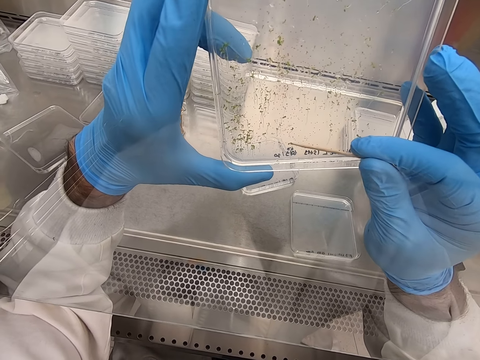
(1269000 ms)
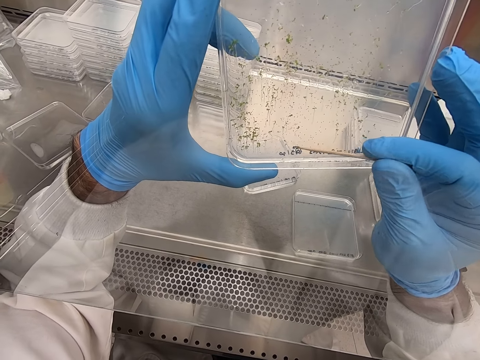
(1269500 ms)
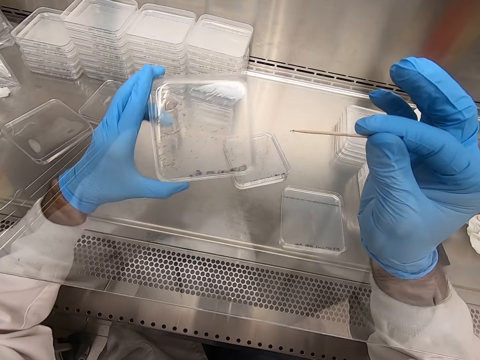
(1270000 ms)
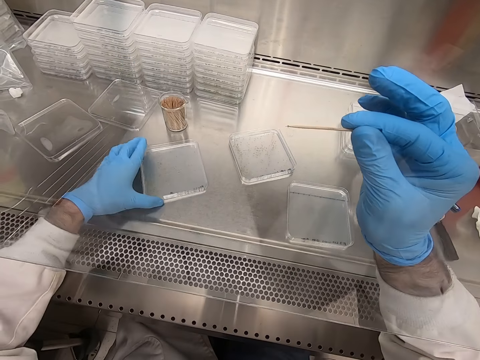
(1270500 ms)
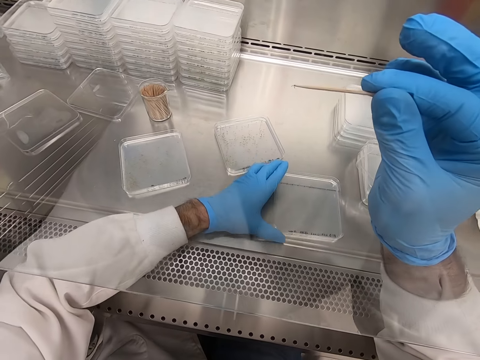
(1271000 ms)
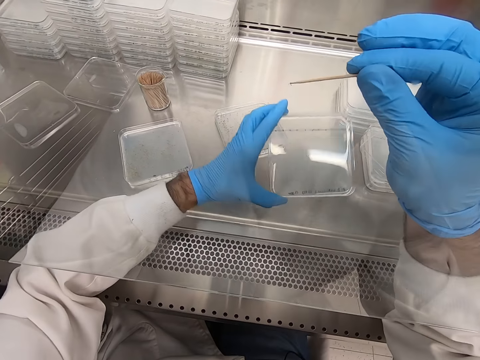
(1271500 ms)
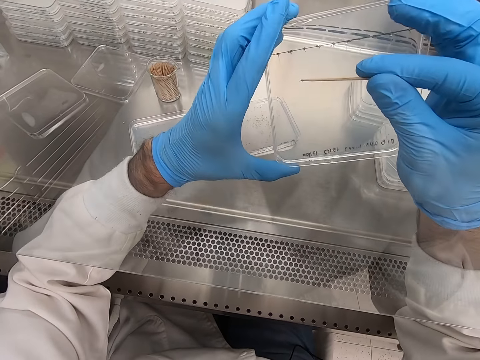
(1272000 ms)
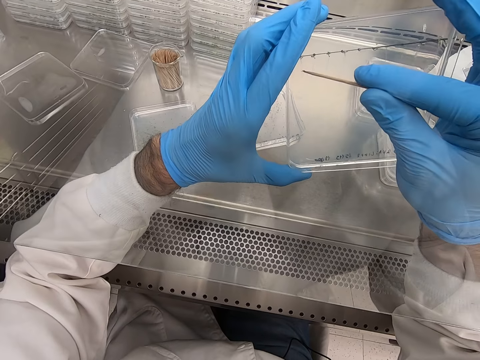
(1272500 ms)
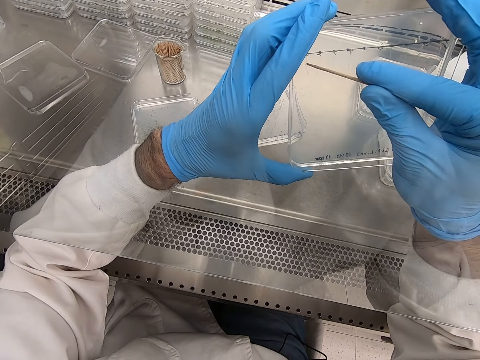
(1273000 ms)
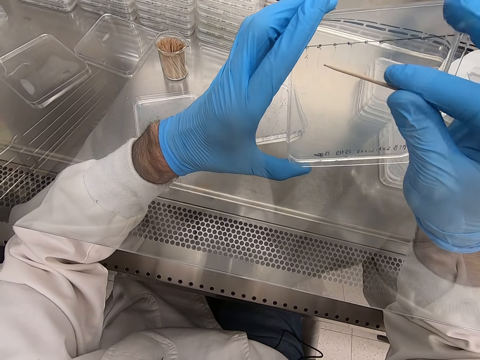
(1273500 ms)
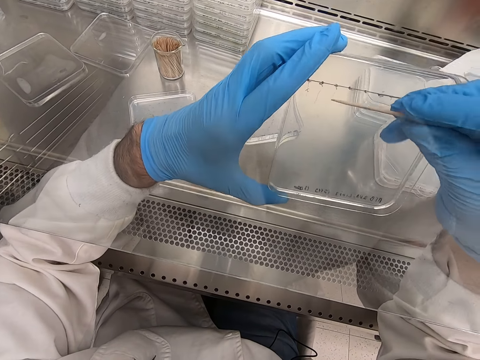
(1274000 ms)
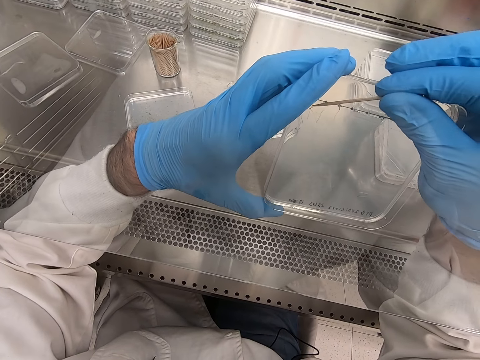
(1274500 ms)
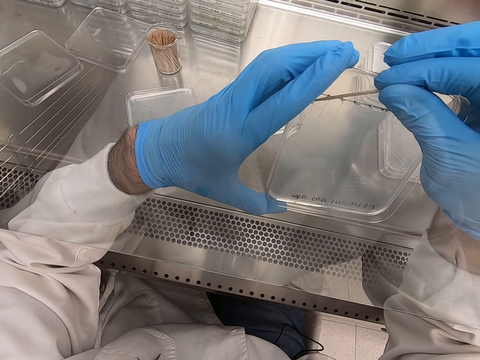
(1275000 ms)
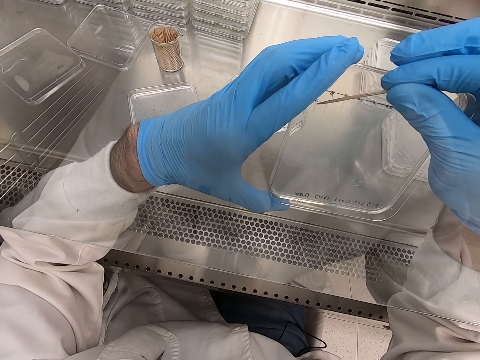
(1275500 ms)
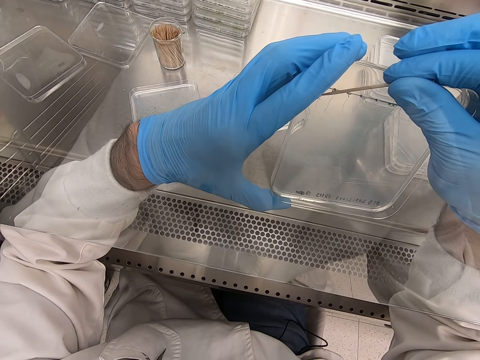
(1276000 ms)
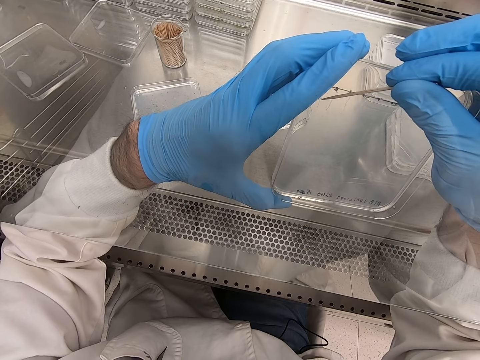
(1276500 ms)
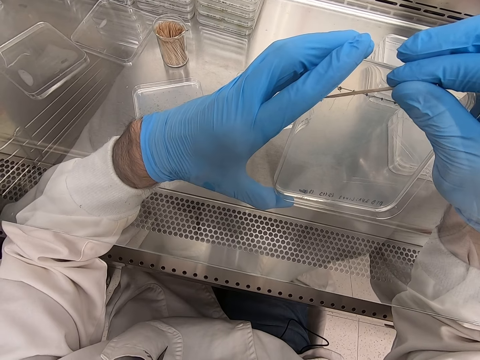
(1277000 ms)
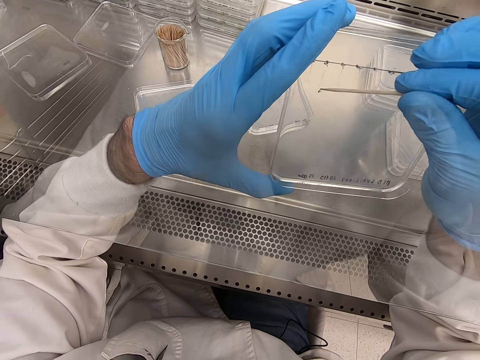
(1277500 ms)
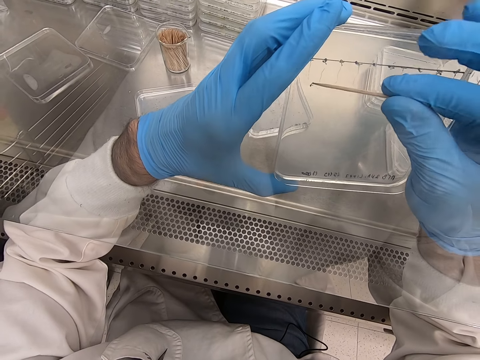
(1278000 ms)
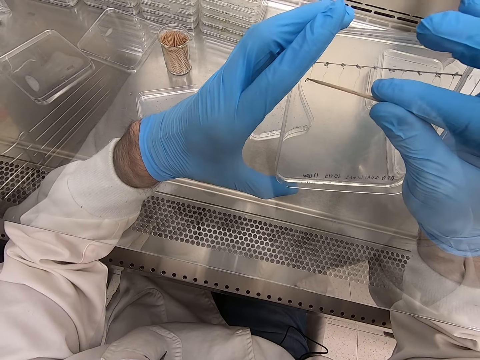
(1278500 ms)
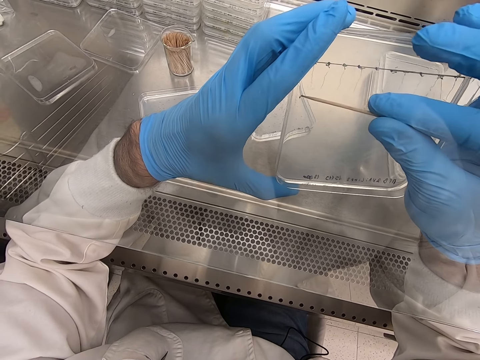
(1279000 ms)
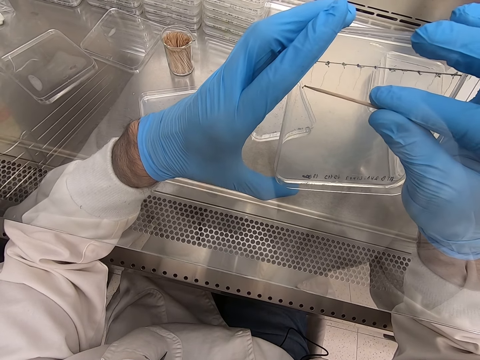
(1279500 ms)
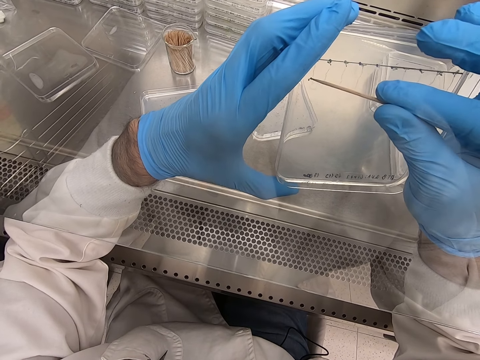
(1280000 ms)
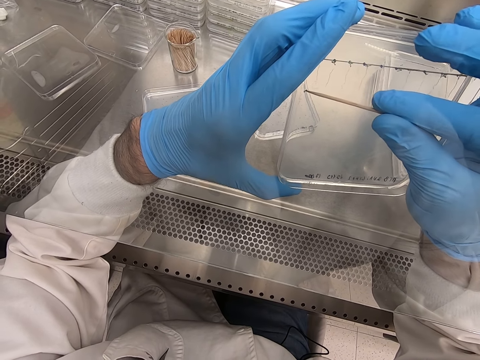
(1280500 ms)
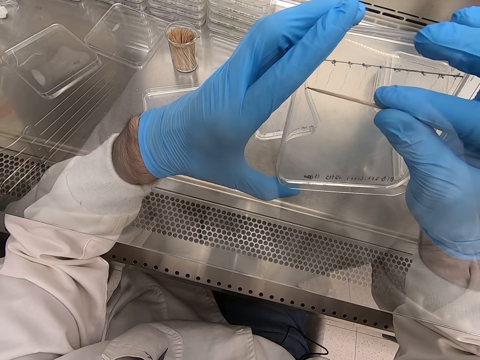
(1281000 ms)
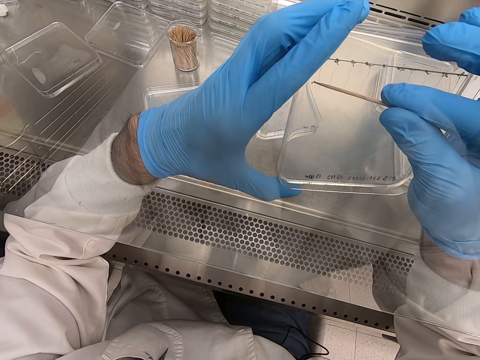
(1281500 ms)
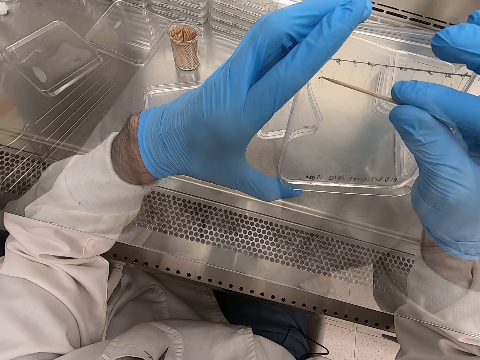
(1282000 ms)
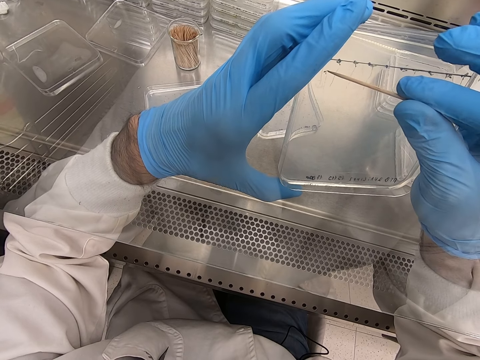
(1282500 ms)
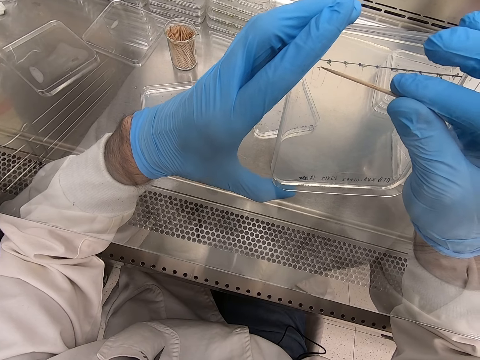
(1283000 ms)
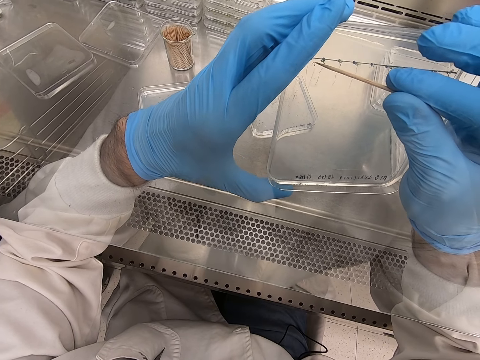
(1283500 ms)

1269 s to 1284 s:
The camera wearer puts the acrylic sheet or plate on the table. They pick up the acrylic sheet. They pick particles on the acrylic sheet. They put a tiny thing on the plate.

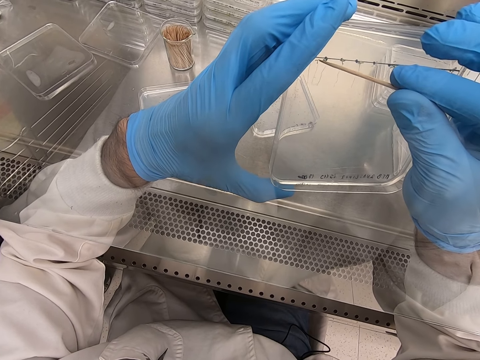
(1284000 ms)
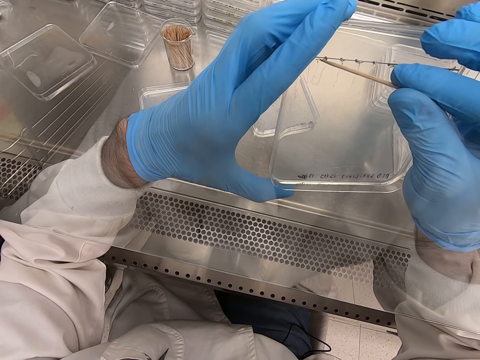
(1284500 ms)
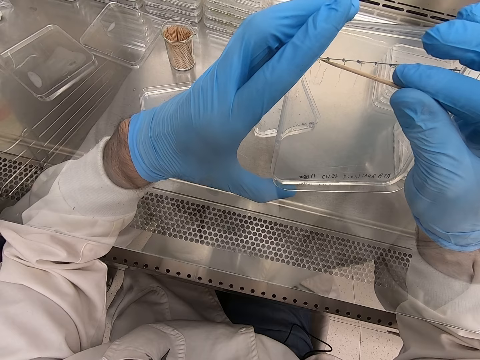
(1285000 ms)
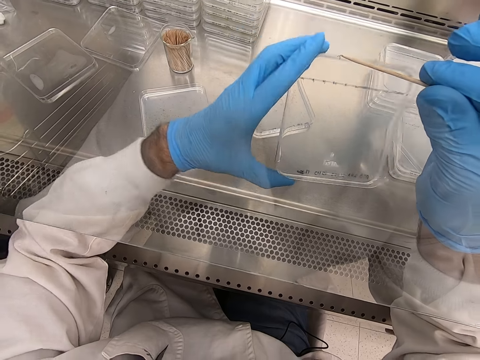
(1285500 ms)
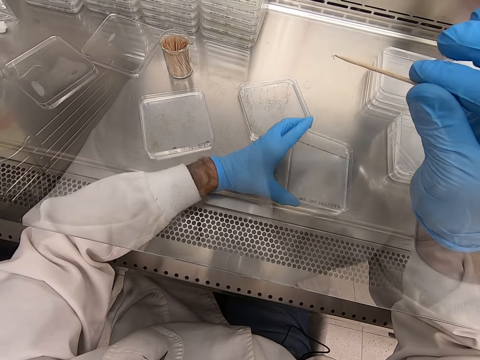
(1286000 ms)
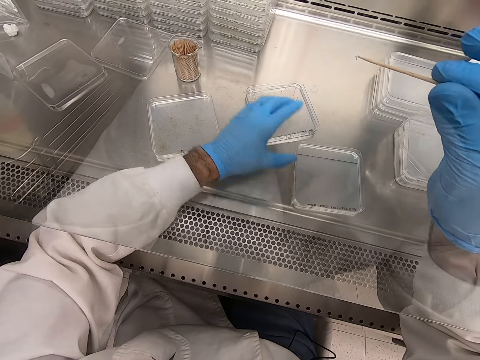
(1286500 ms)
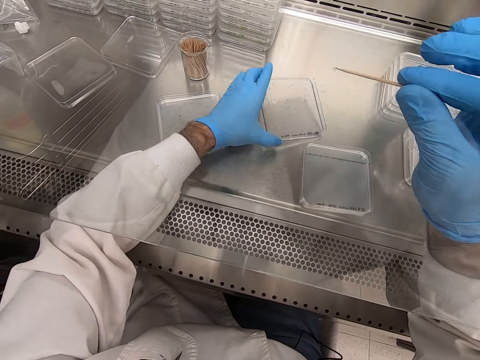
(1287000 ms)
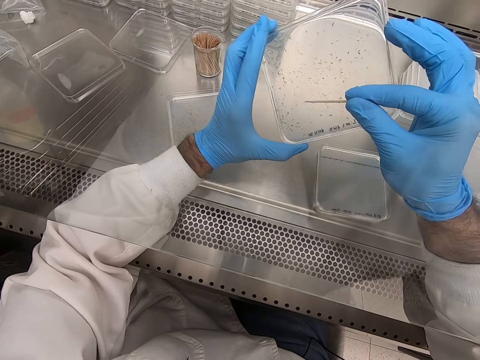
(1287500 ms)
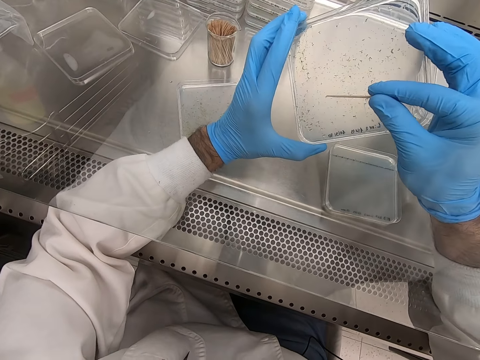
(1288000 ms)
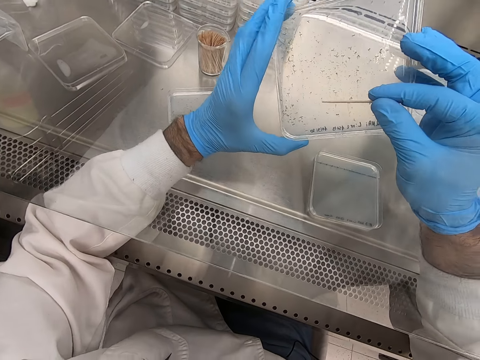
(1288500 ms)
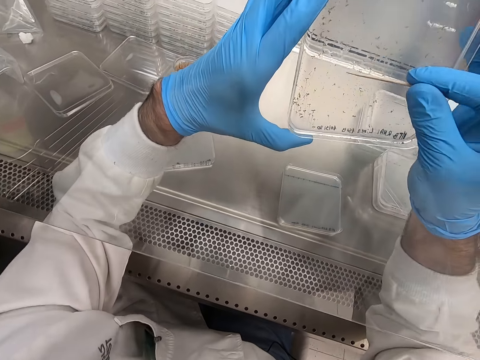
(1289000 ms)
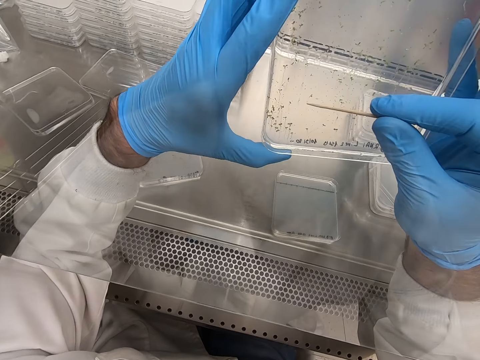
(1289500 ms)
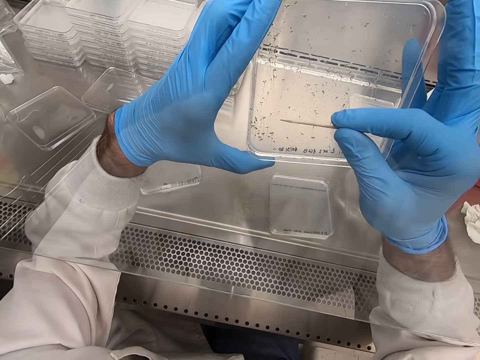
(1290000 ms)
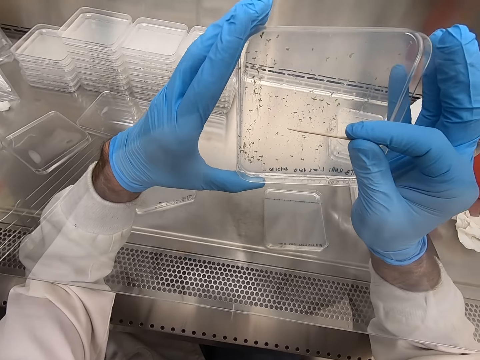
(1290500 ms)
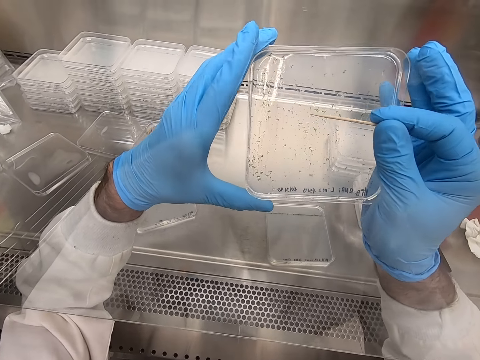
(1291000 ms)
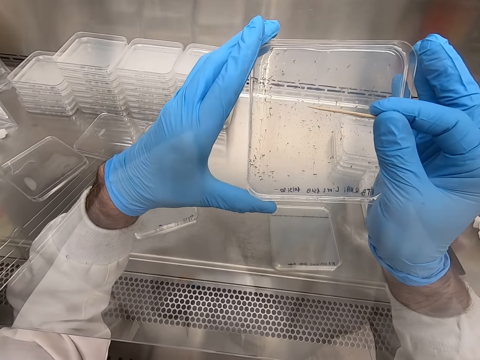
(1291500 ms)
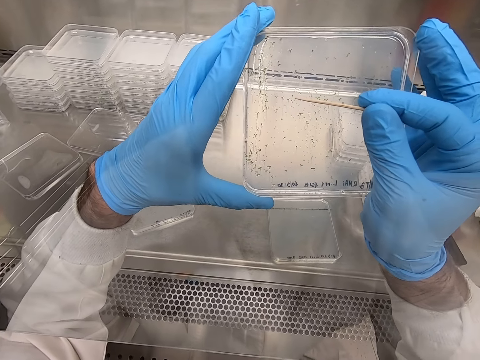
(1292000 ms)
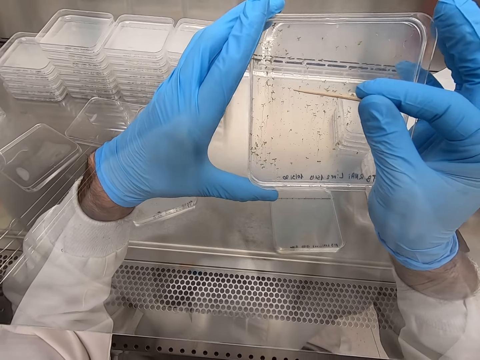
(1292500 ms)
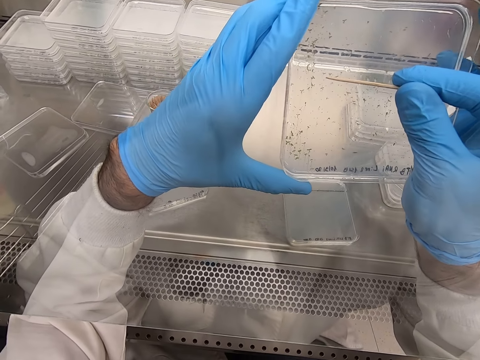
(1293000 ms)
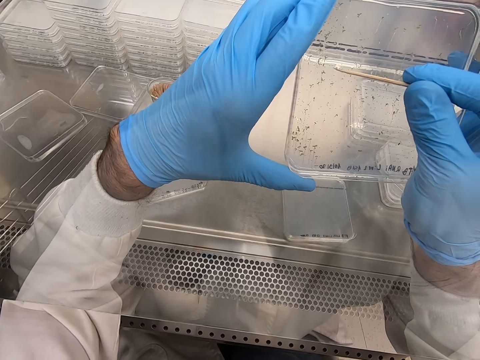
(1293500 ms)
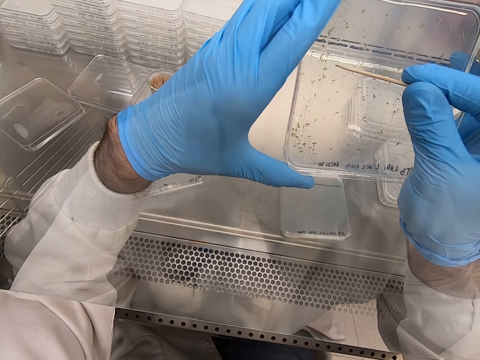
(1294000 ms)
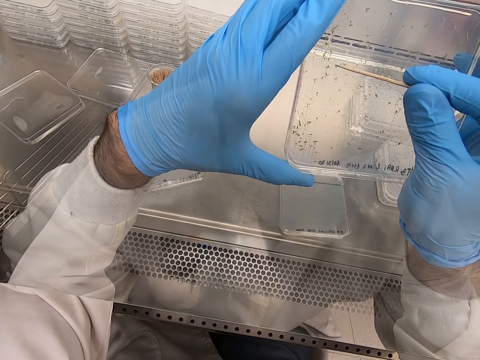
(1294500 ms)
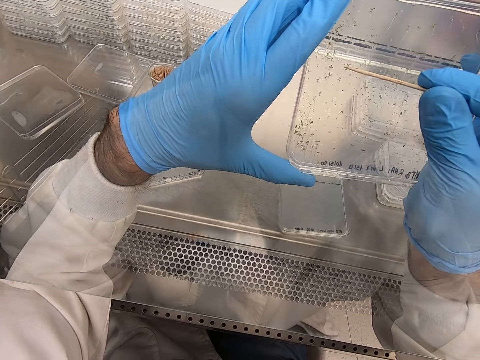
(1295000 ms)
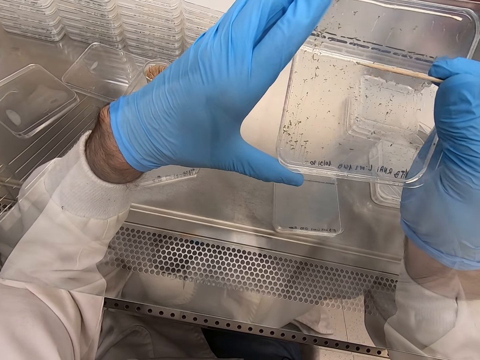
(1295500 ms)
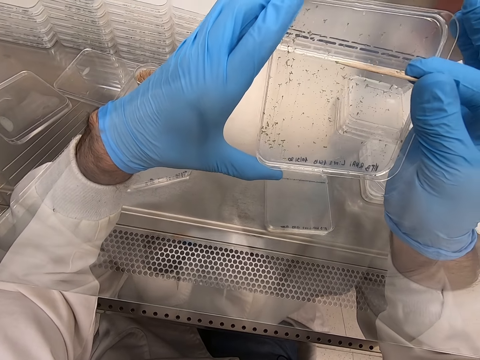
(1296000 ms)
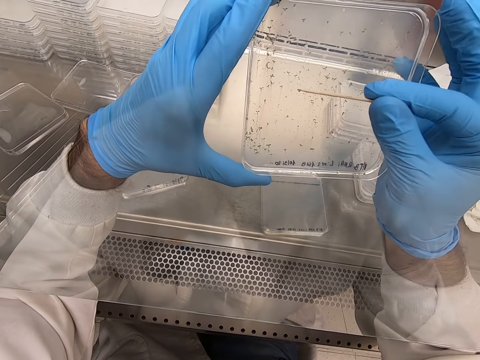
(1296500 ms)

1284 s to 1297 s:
The camera wearer puts the acrylic sheet on the table. They pick up the acrylic sheet. They remove particles from the acrylic sheet. They pick up a tiny thing with a toothpick.
